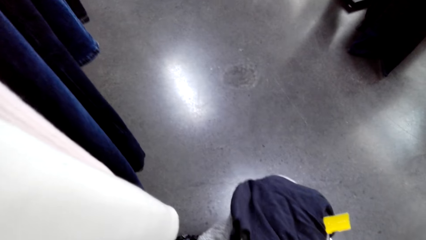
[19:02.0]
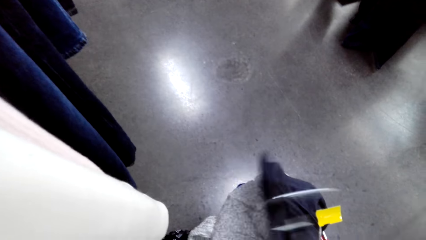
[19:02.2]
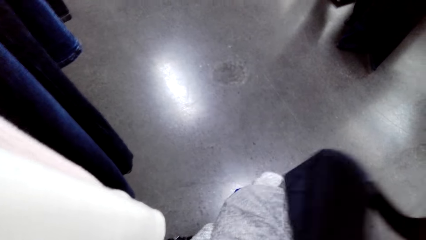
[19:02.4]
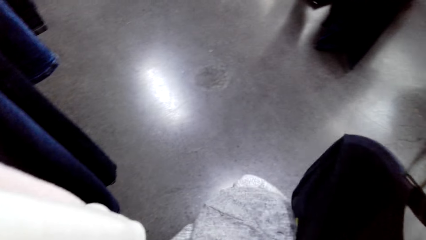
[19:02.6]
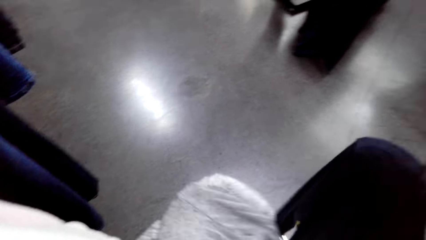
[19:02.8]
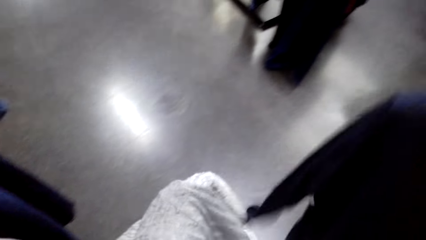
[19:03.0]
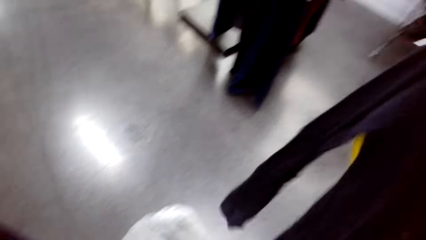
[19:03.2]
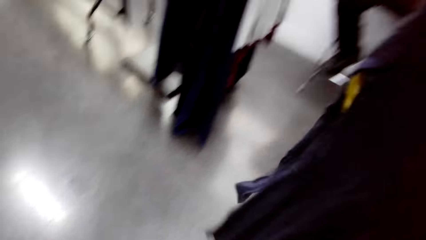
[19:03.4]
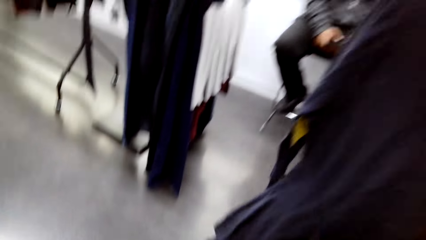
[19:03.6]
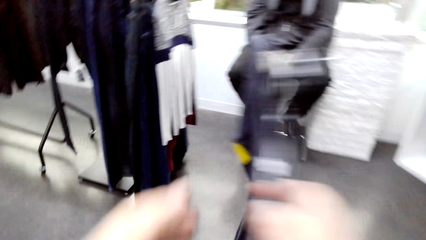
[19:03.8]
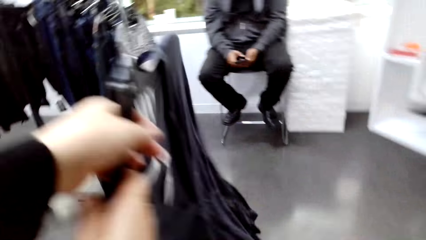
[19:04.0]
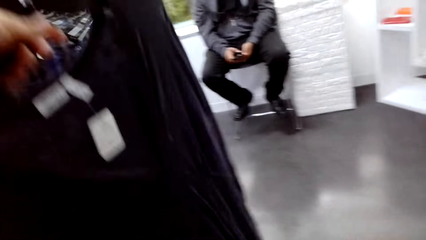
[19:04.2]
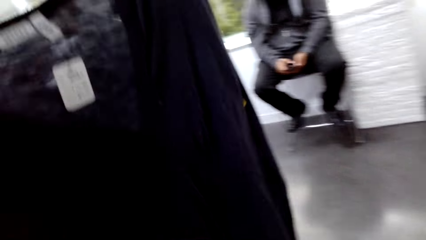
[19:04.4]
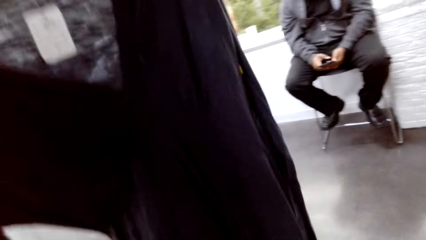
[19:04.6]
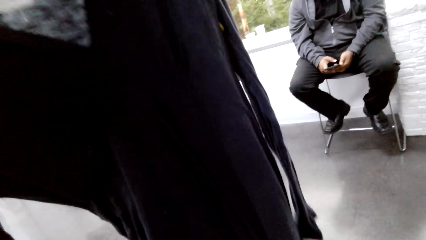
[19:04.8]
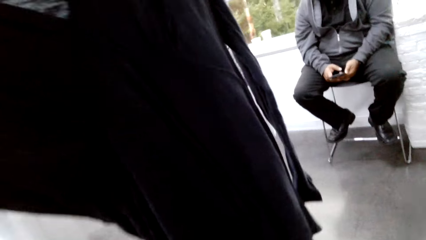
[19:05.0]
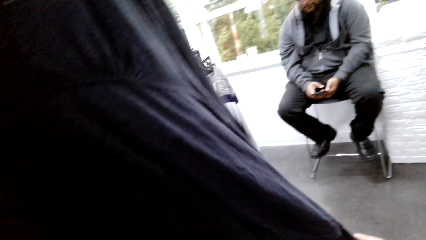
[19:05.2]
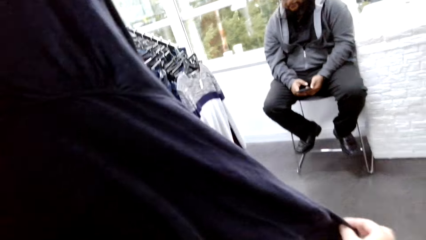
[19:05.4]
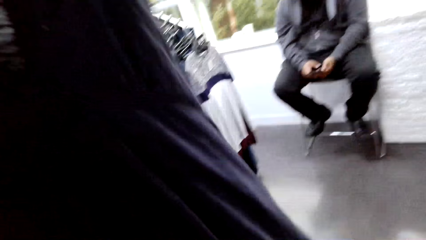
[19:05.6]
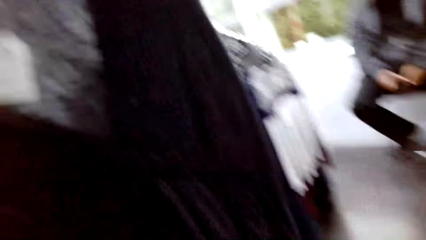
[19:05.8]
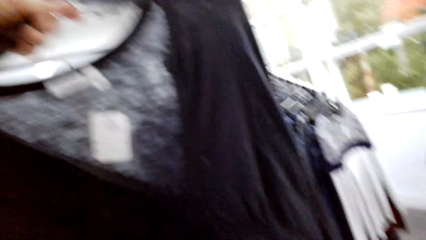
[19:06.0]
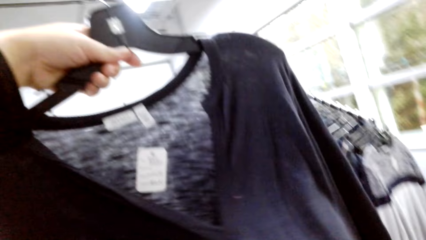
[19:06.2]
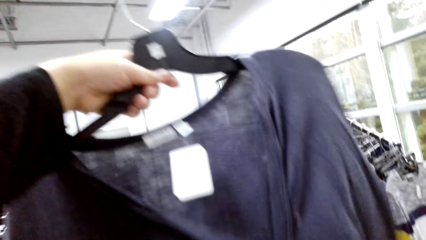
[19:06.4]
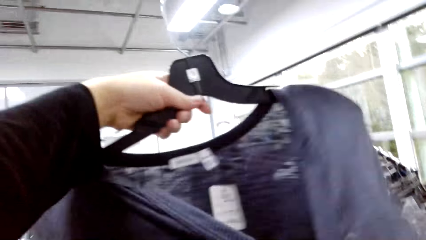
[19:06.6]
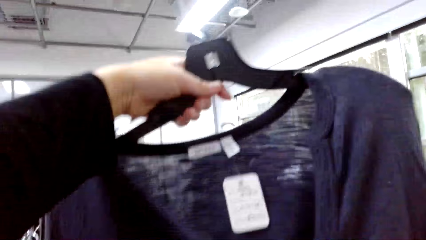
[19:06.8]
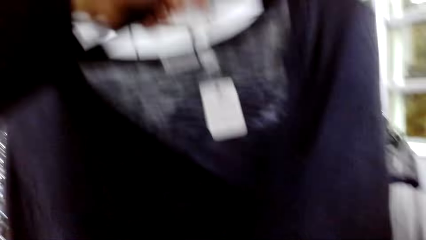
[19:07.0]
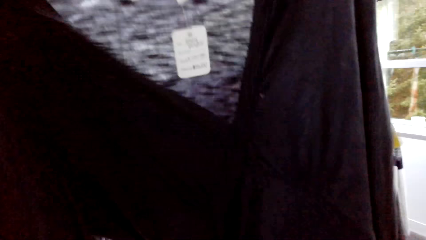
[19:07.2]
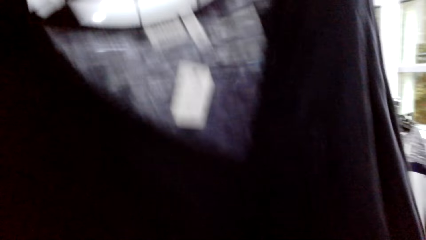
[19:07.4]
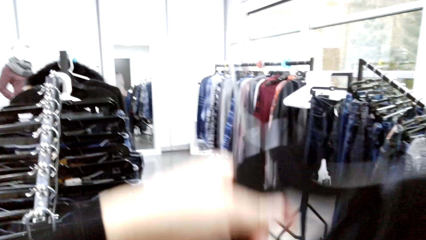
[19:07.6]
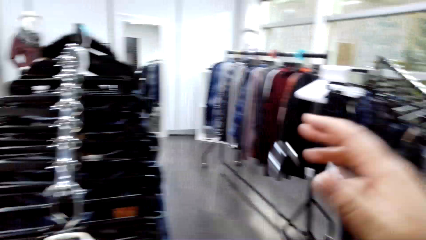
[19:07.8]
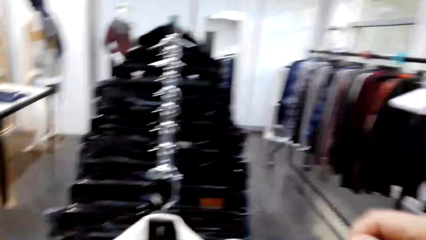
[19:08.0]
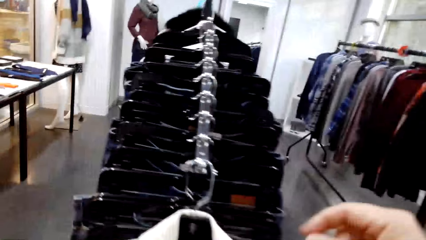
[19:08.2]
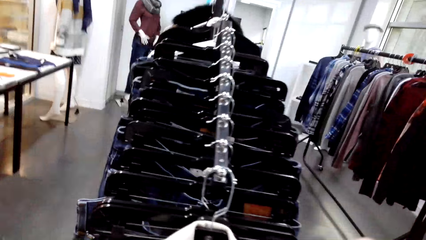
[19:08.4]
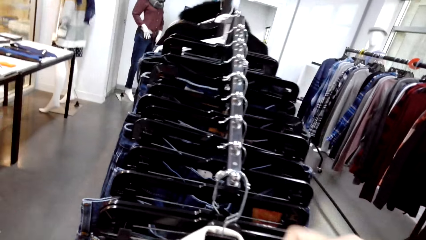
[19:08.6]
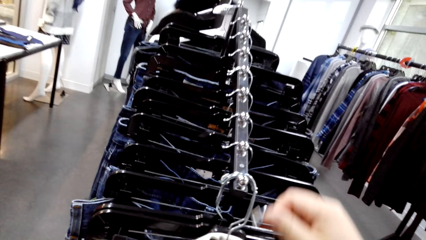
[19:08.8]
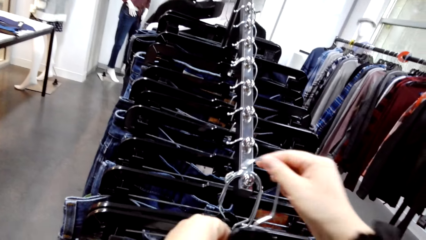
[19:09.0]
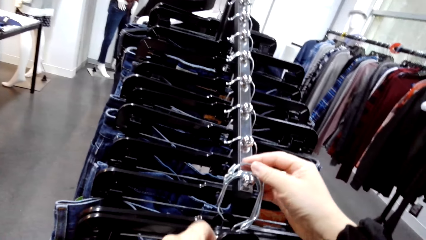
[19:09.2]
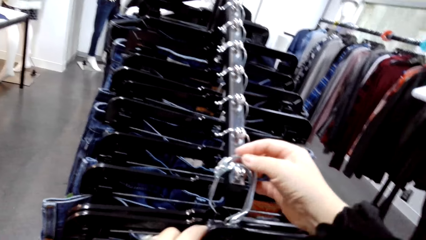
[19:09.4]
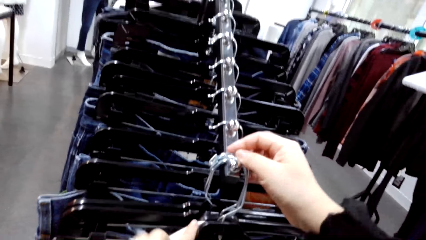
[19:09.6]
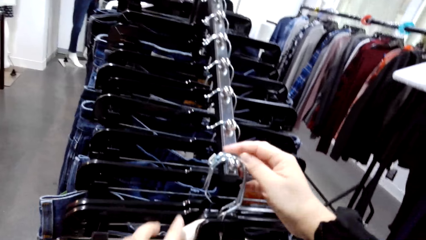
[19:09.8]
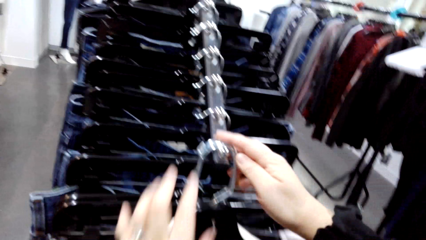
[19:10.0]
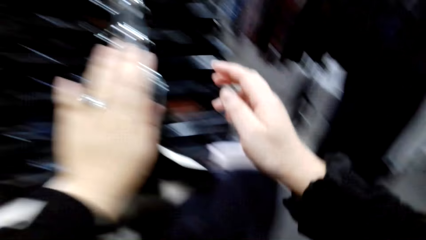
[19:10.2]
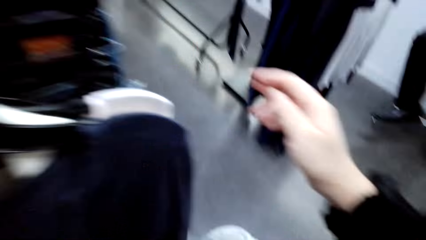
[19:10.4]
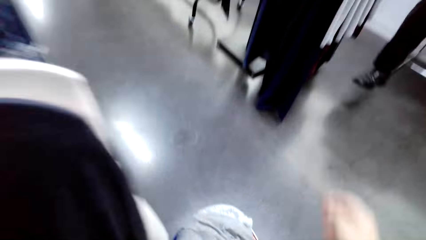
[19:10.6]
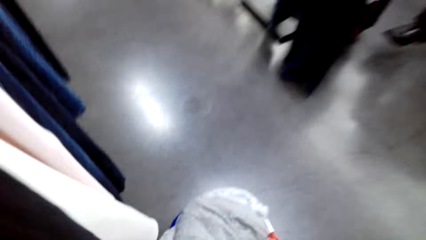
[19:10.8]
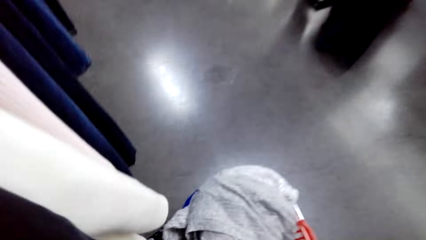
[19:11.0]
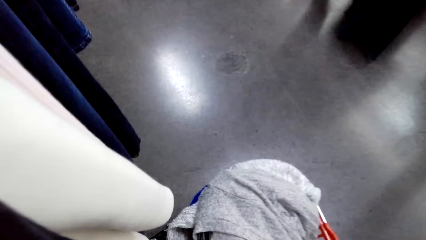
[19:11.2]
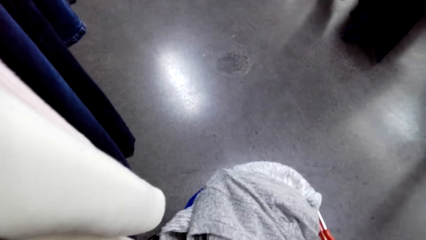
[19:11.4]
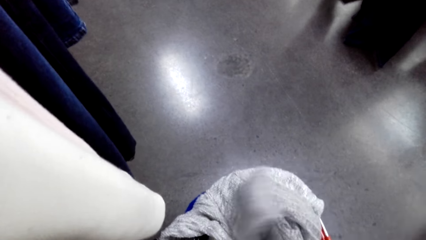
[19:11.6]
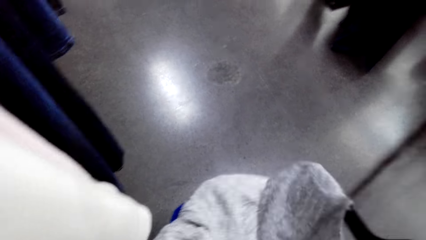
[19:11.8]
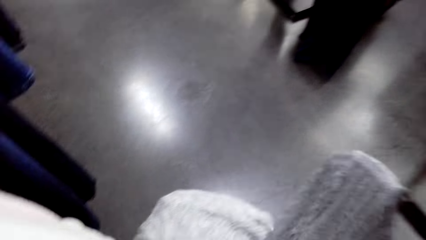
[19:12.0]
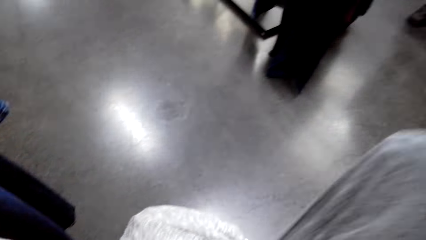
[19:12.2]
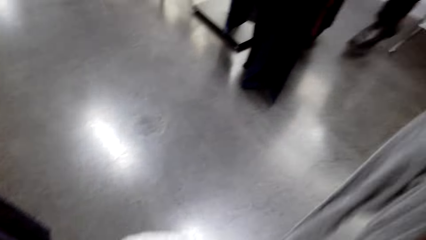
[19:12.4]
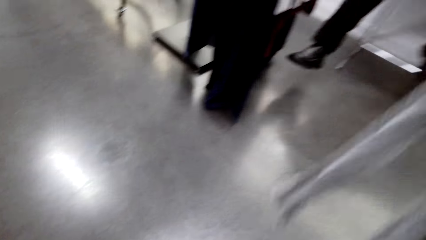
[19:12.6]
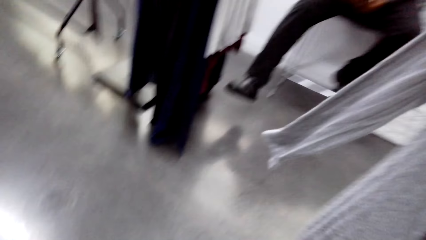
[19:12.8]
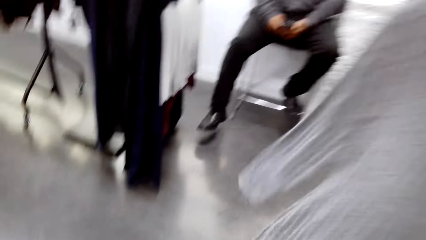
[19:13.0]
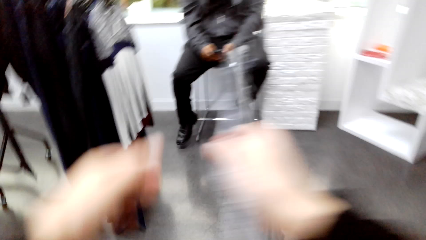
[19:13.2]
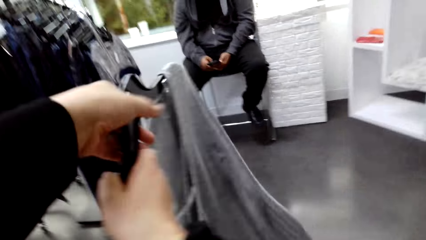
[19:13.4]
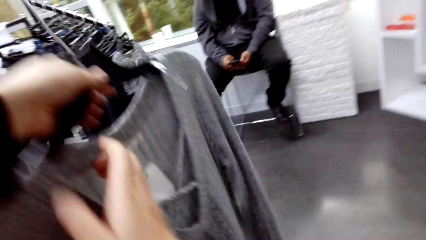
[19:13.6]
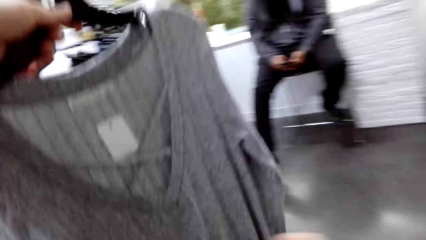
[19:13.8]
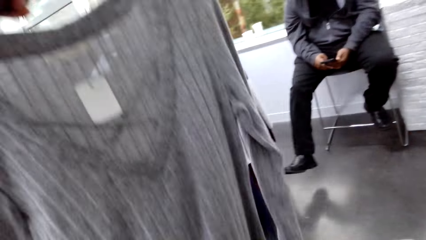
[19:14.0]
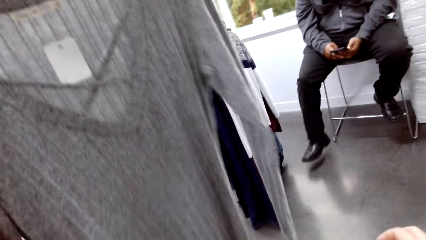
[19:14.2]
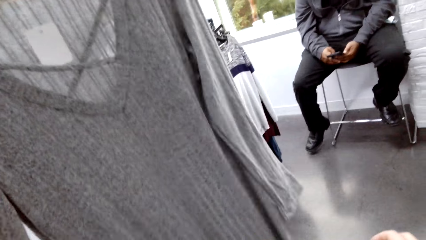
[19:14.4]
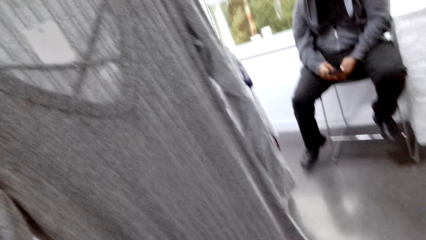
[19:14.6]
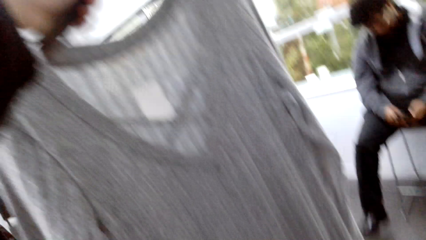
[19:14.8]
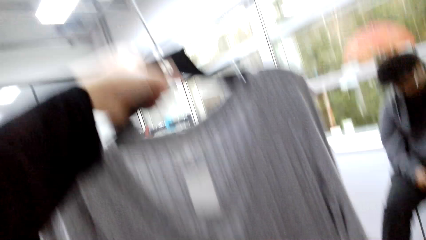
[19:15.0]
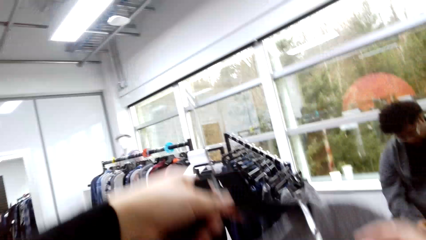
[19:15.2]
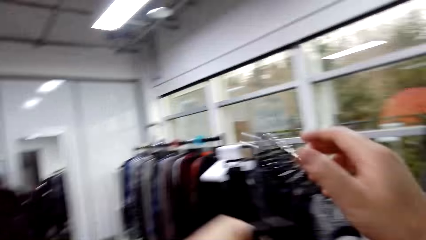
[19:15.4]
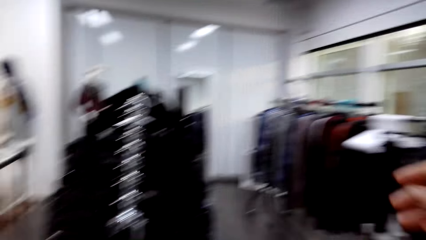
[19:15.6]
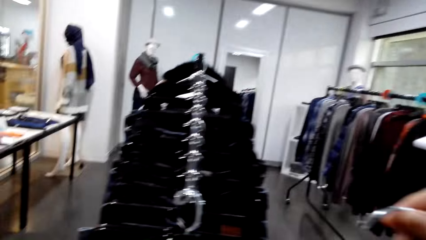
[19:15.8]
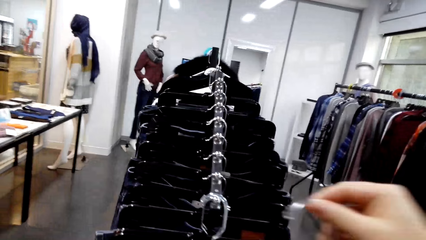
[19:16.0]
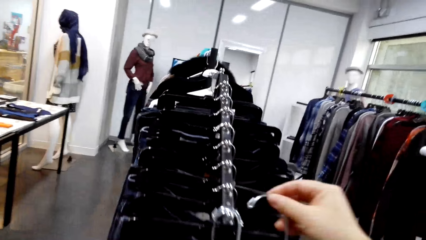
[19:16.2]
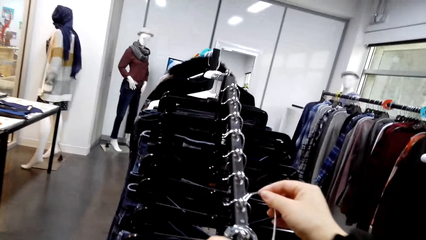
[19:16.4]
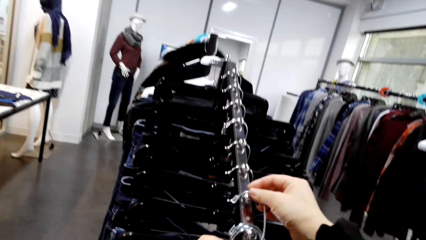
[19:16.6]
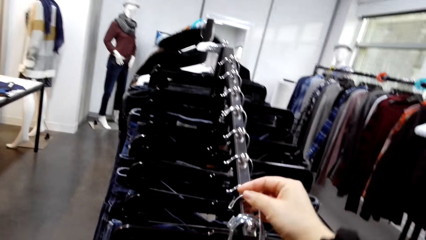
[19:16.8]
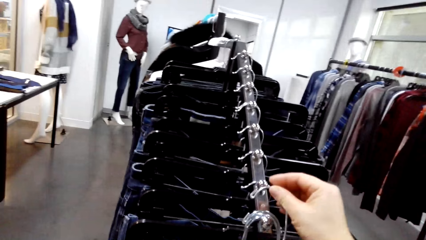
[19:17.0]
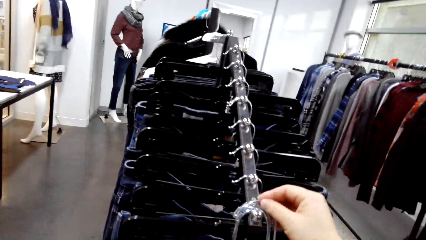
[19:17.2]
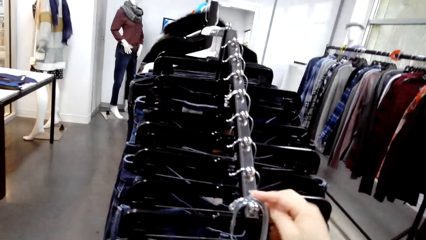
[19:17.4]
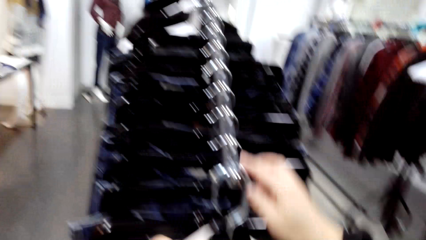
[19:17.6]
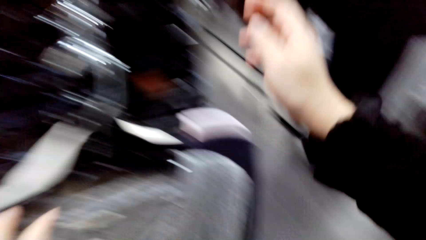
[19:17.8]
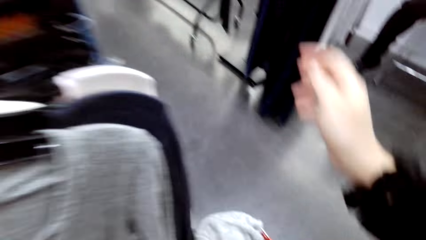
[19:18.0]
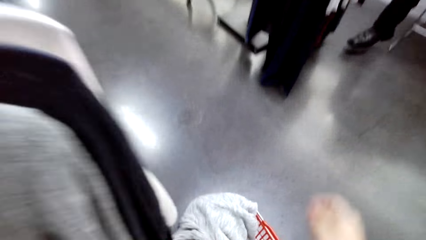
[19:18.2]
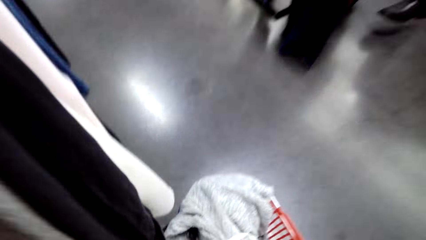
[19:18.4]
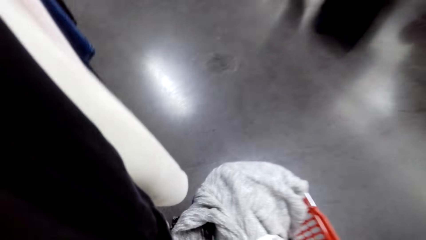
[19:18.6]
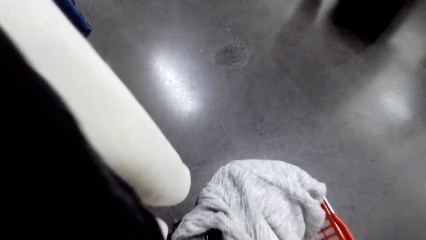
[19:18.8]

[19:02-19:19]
The camera wearer picks a sweatshirt. They hang the sweatshirt on a hook. They pick a sweater. They hang the sweater on a hook.
